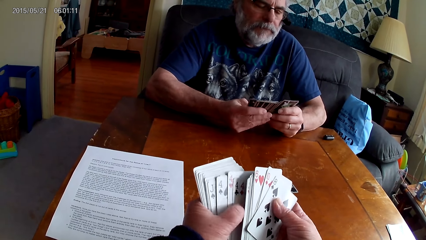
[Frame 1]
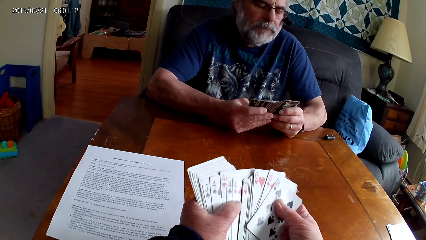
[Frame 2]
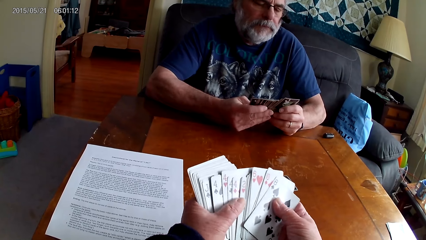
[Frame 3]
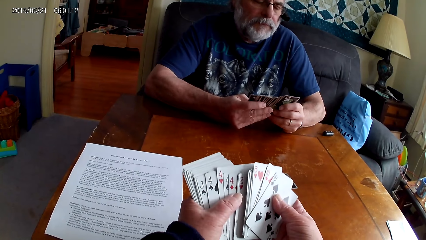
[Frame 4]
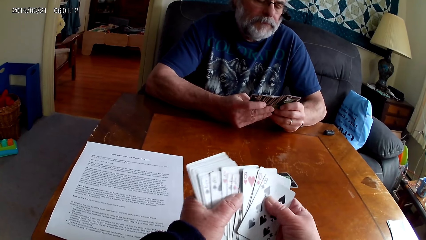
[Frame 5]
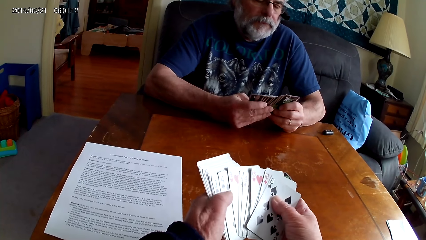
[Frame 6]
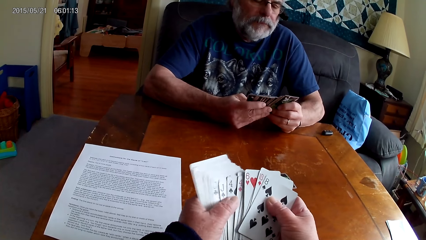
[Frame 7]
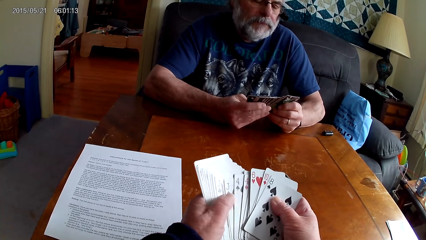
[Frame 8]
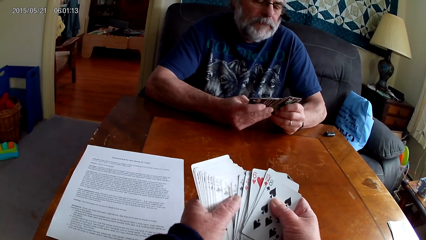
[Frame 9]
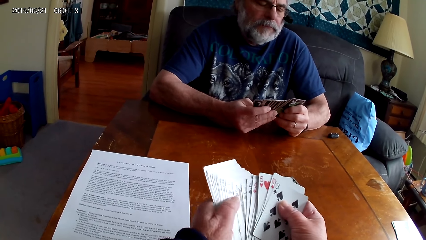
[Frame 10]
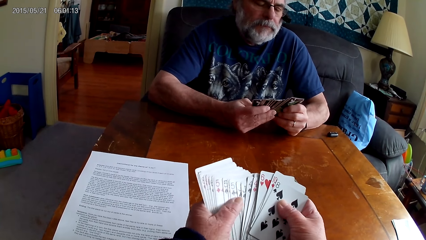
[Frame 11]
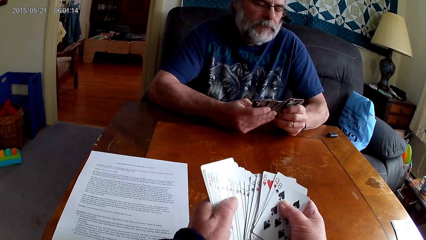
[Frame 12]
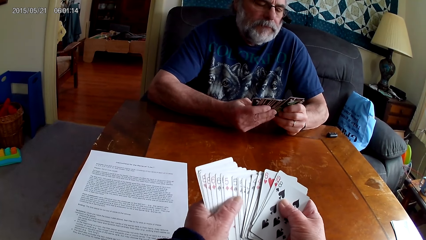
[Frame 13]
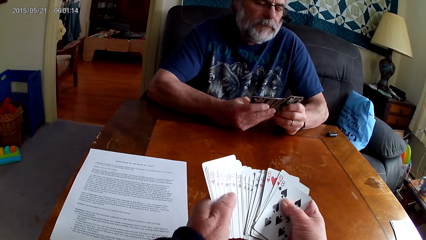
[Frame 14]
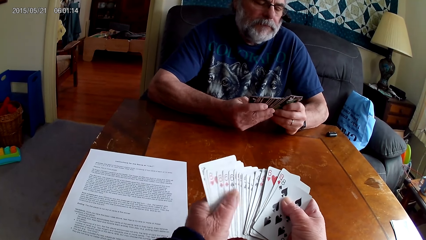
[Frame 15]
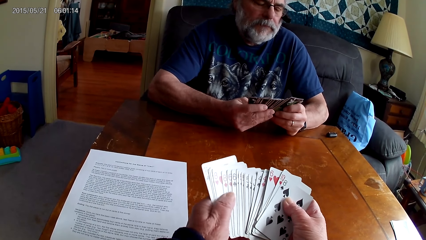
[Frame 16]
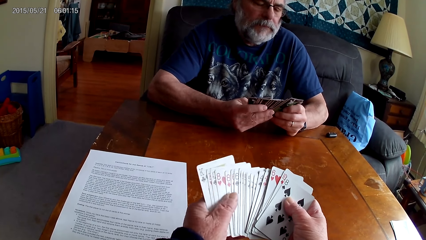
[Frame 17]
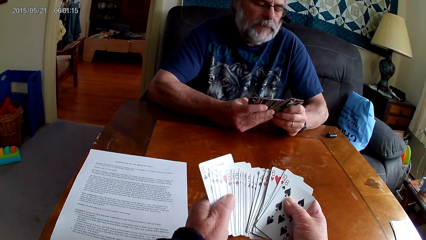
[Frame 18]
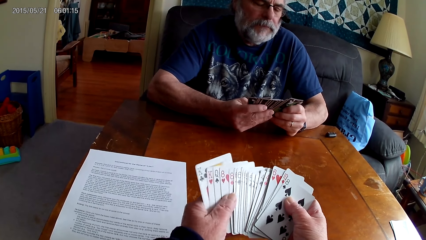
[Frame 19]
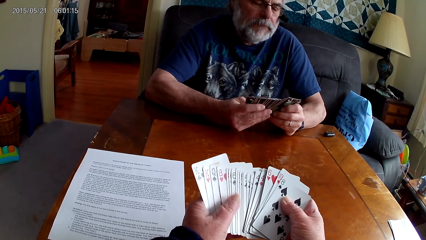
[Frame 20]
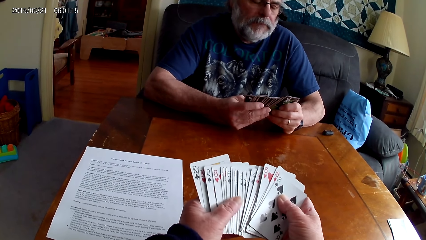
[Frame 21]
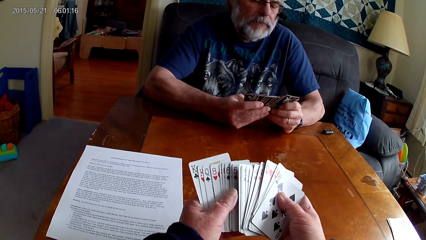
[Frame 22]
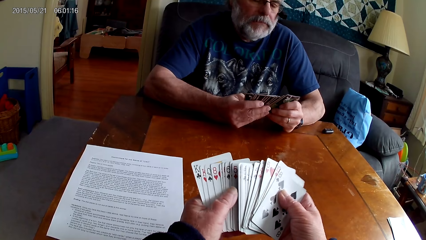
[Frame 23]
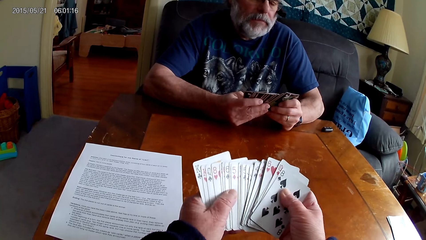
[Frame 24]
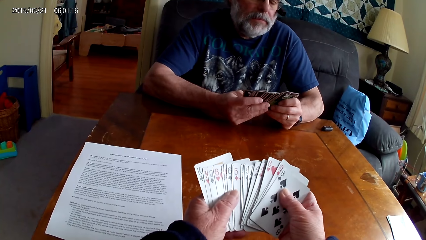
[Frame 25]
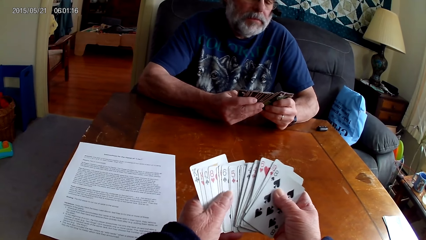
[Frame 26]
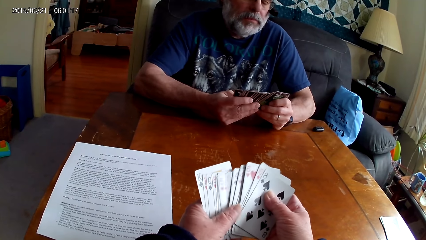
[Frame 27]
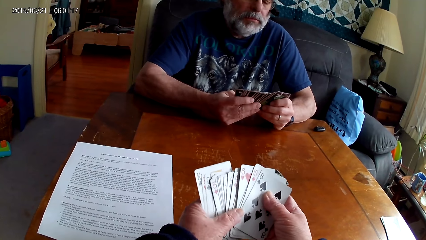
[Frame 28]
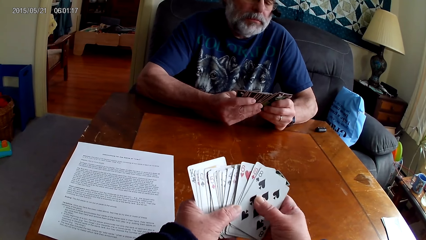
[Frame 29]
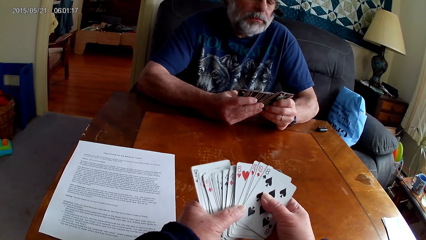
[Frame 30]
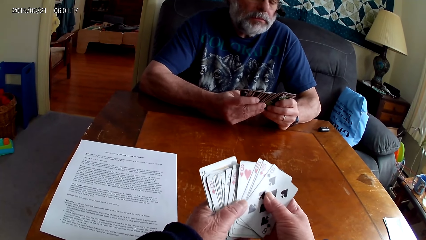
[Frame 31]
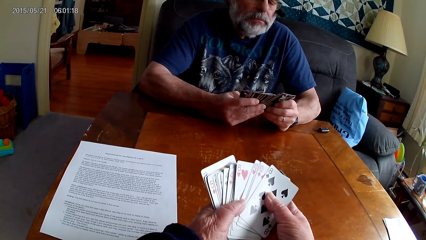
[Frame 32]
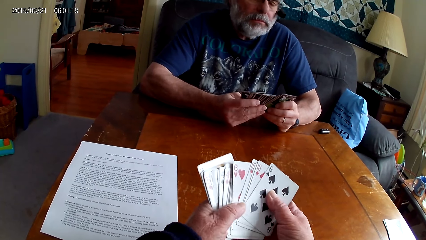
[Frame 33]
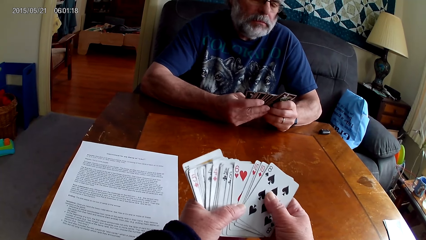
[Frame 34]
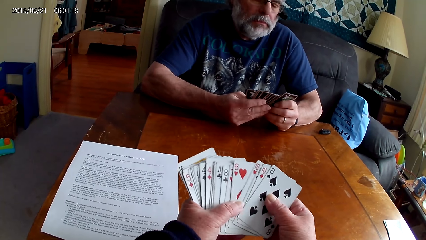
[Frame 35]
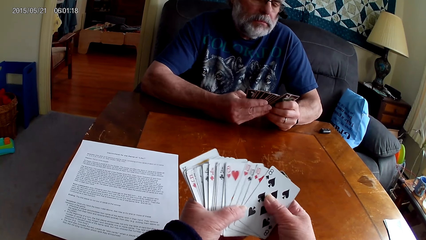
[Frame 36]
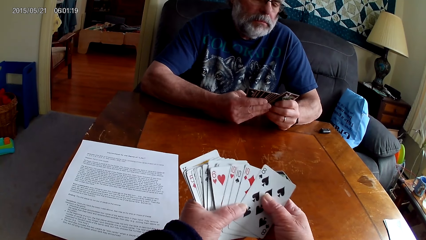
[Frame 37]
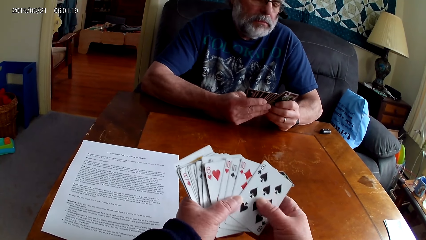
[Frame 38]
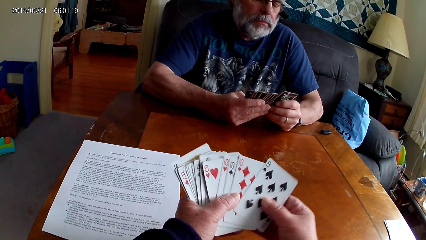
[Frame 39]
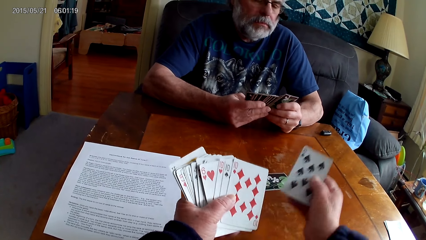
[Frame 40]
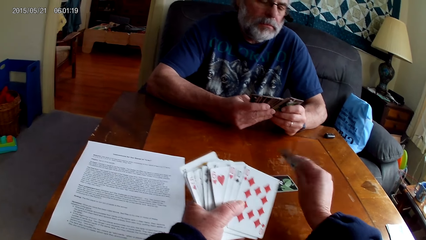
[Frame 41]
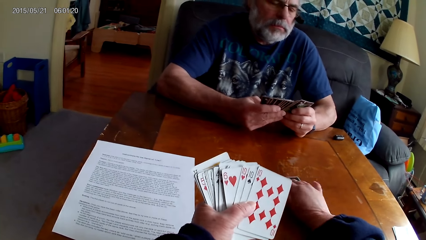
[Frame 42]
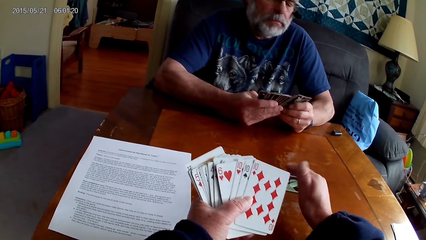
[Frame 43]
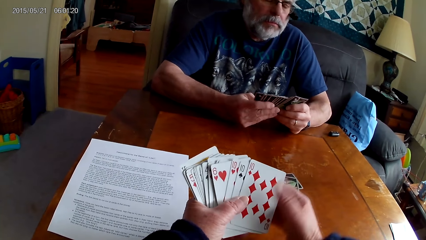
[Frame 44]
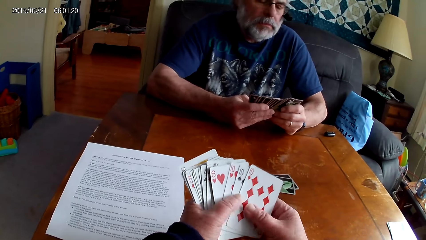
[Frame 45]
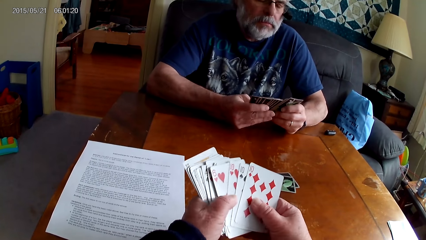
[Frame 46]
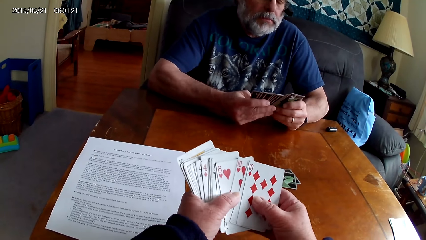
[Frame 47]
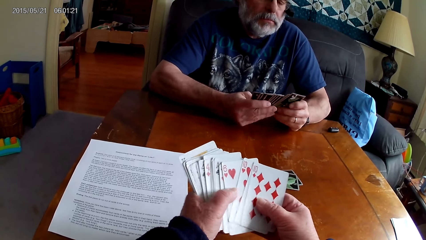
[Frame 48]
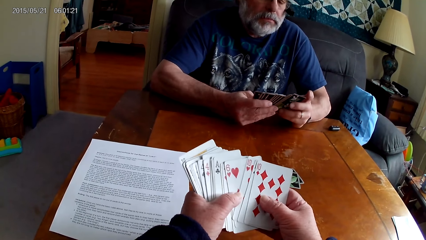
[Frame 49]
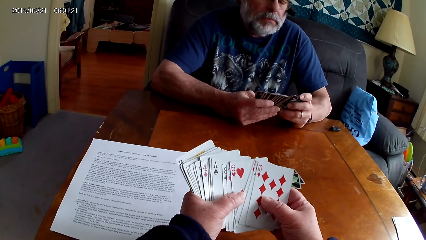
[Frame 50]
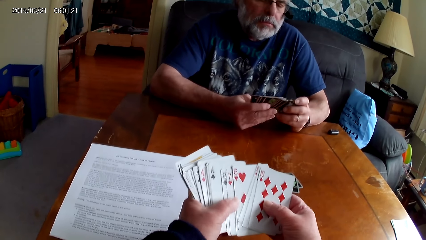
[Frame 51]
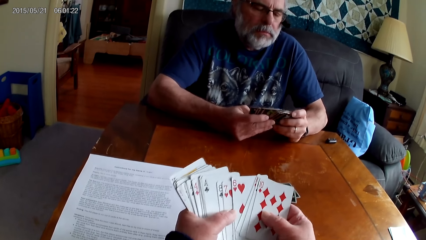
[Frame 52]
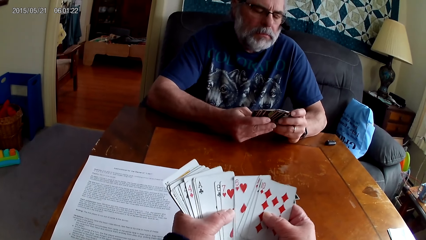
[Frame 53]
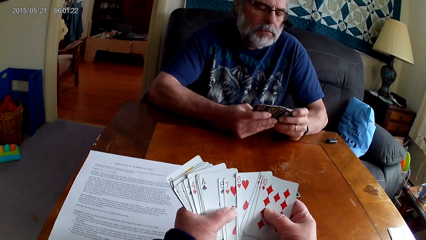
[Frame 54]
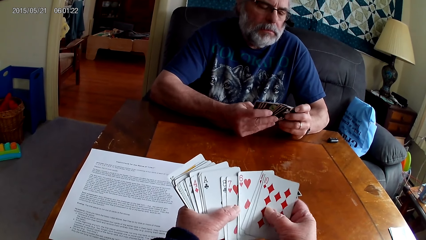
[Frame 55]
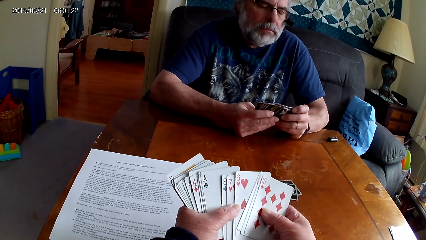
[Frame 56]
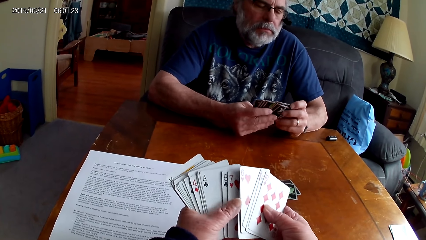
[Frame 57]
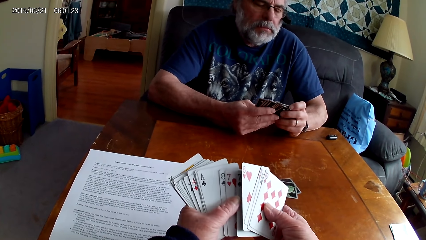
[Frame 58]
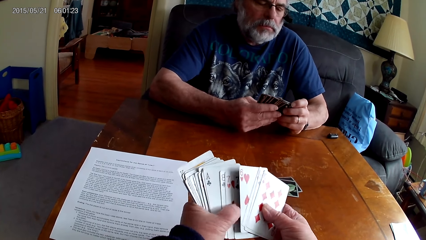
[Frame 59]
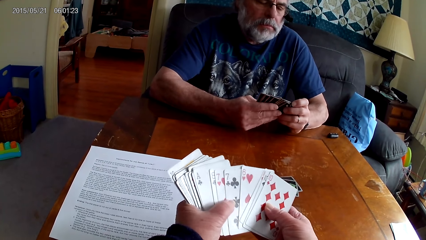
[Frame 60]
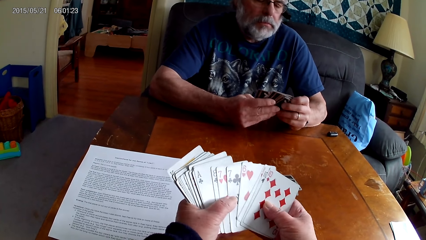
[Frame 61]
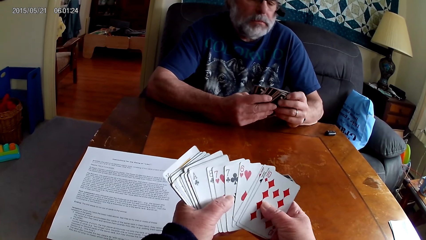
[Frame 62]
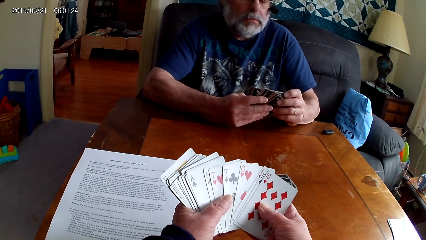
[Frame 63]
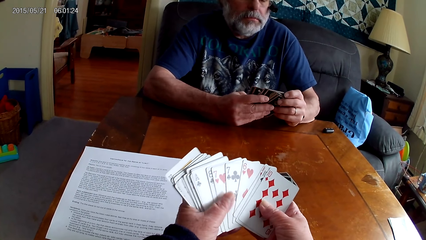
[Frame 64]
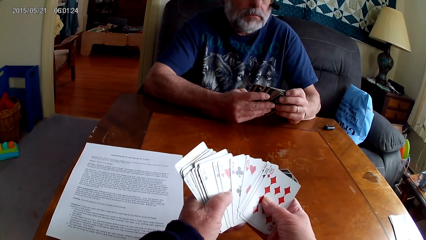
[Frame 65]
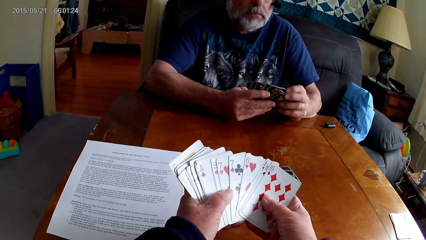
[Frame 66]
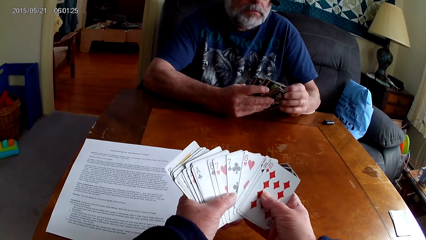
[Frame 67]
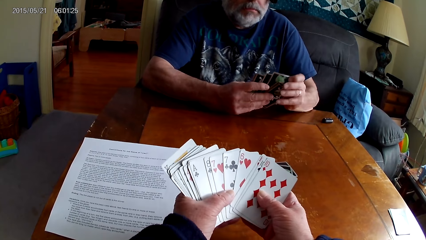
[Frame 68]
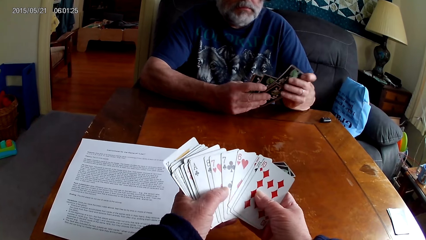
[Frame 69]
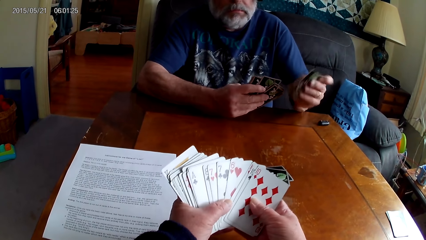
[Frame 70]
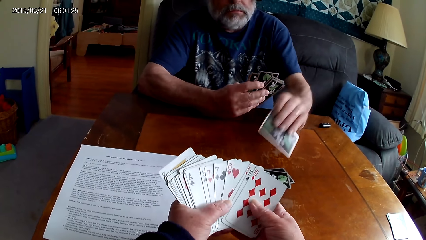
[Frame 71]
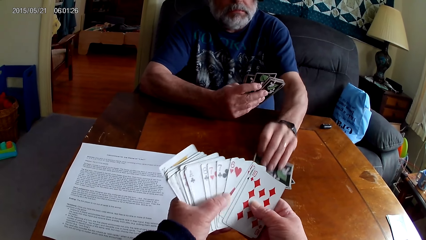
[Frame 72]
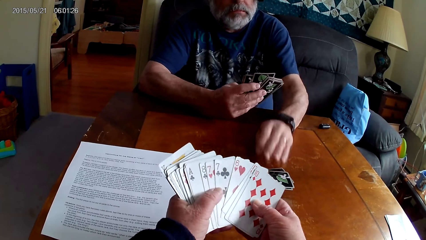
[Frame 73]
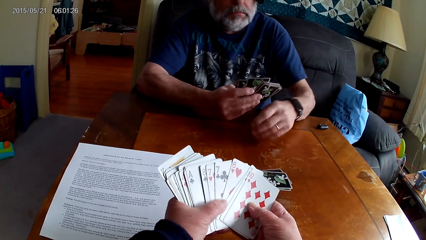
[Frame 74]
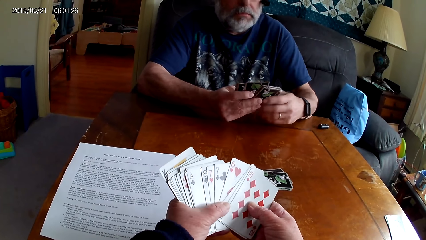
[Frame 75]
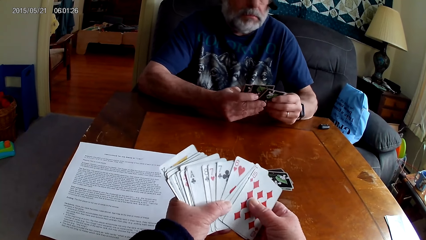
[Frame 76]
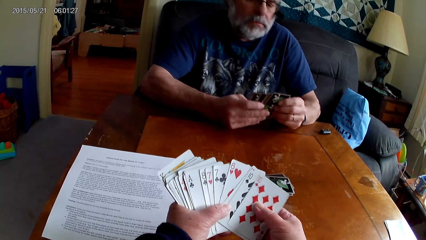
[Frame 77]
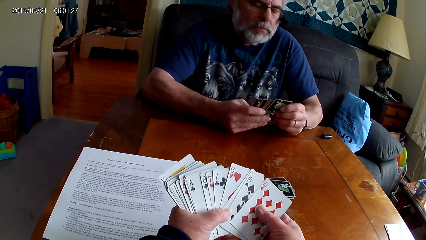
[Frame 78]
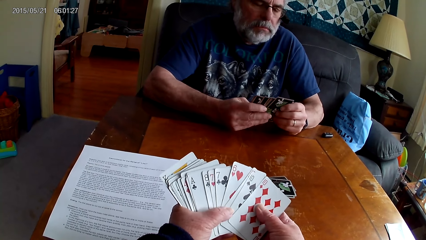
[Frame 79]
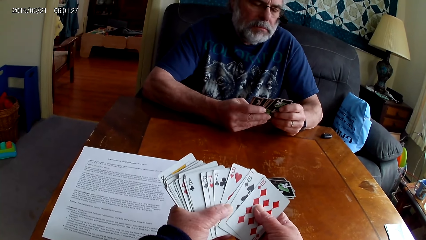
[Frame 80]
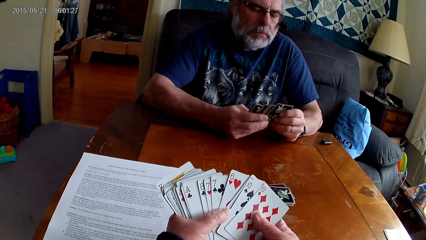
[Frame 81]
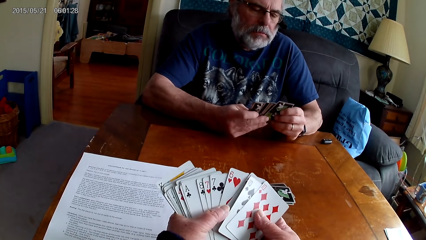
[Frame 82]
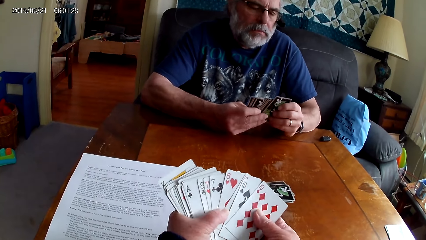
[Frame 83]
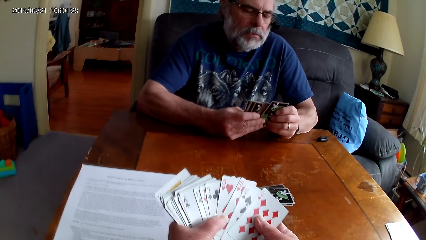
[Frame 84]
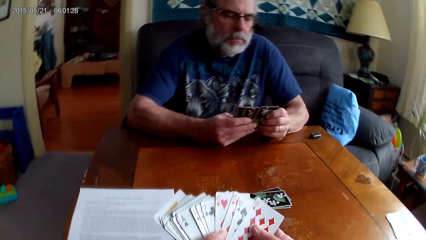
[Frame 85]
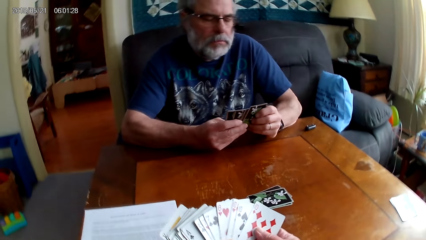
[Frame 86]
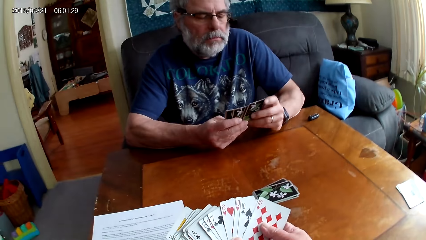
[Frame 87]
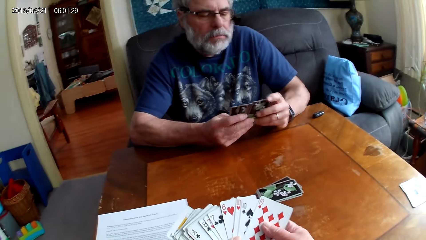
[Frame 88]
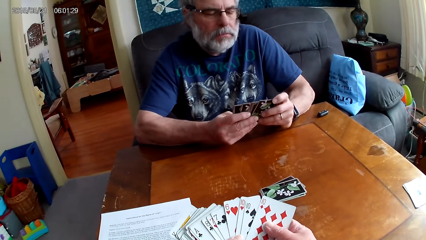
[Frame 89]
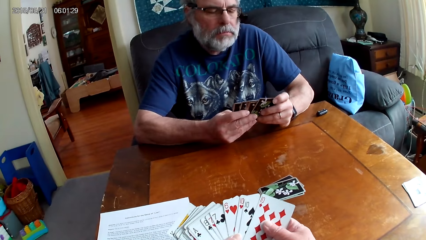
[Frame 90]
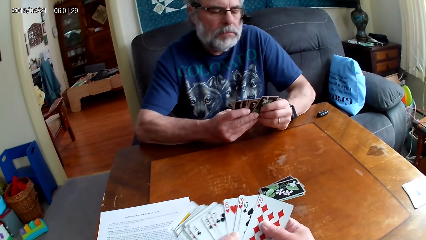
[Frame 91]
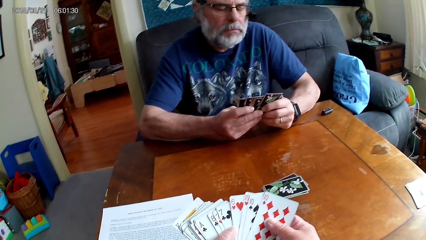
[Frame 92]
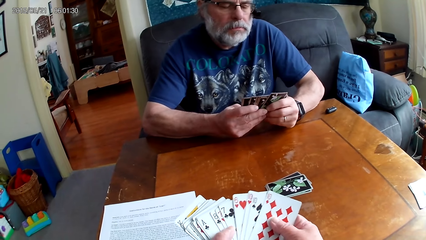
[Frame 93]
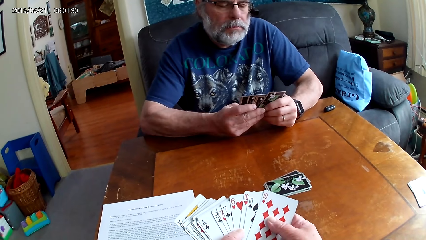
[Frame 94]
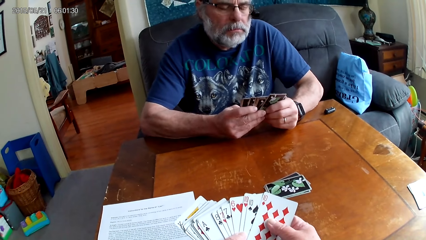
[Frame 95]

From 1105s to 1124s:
The camera wearer arranges cards. They put a poker card on the table. They arrange the poker cards with both hands. A man puts a poker card on the table and arranges the poker cards with both hands. The camera wearer arranges the cards.
